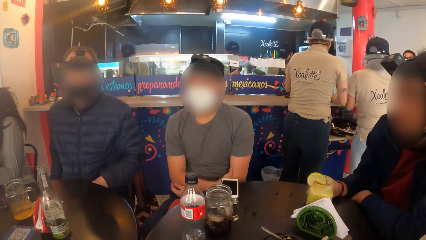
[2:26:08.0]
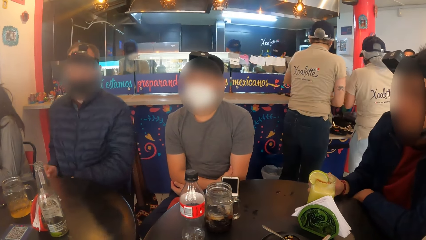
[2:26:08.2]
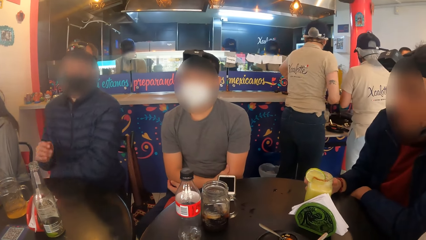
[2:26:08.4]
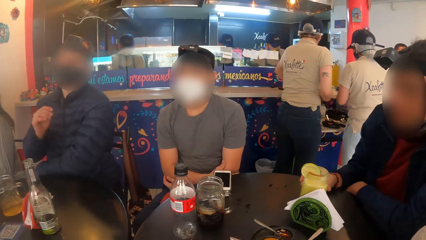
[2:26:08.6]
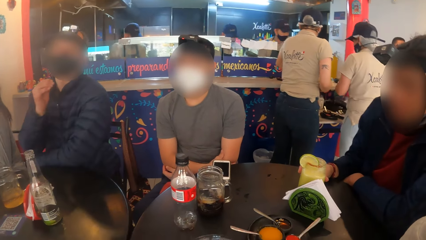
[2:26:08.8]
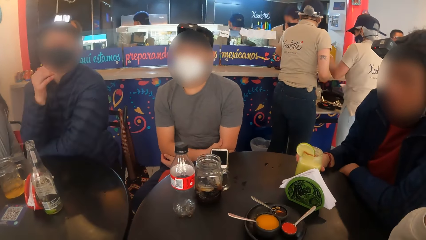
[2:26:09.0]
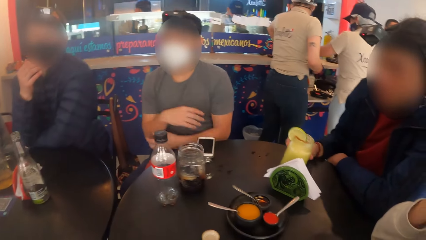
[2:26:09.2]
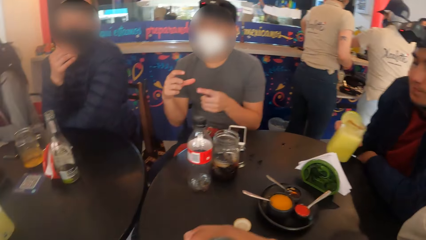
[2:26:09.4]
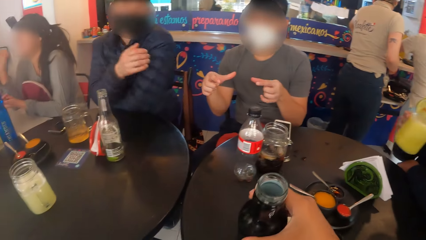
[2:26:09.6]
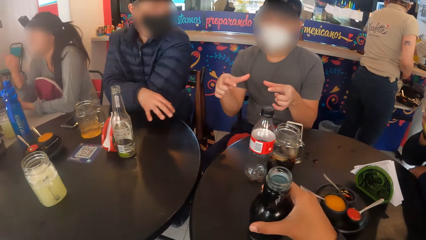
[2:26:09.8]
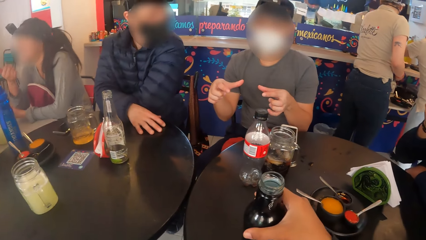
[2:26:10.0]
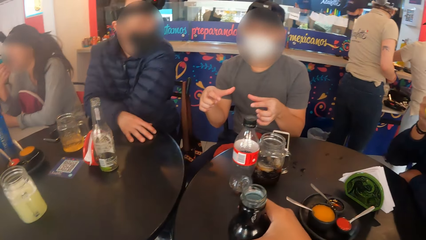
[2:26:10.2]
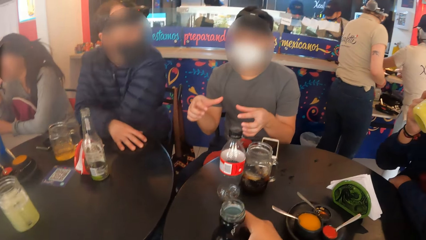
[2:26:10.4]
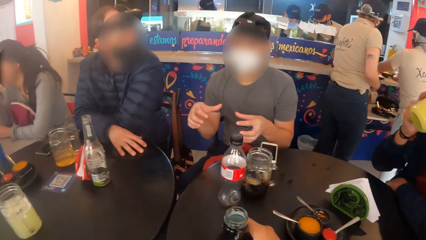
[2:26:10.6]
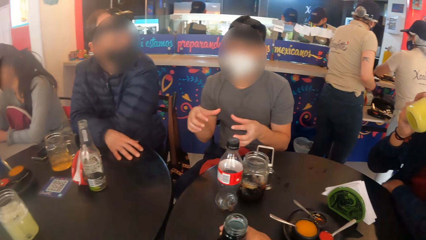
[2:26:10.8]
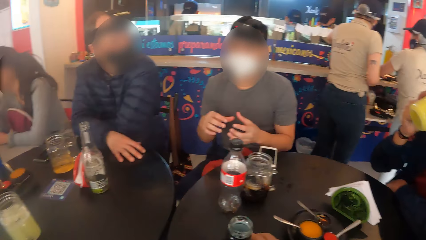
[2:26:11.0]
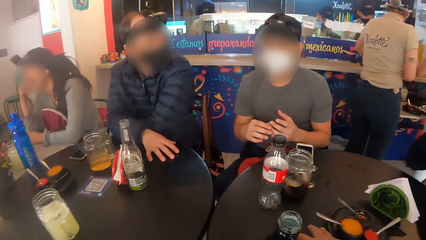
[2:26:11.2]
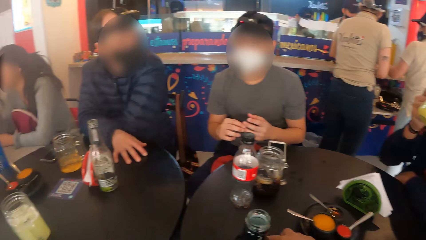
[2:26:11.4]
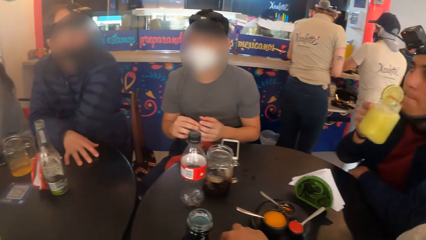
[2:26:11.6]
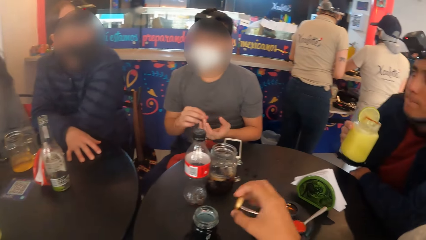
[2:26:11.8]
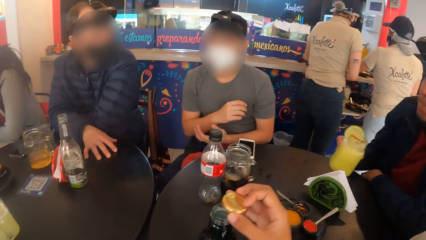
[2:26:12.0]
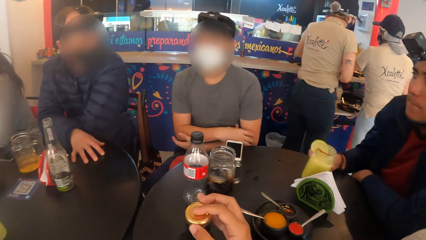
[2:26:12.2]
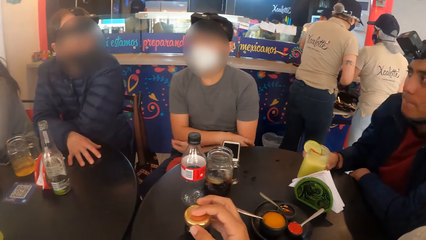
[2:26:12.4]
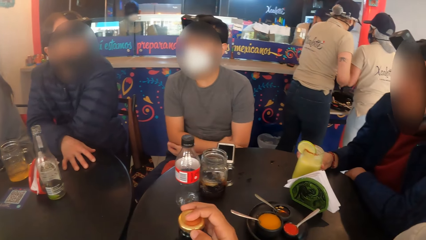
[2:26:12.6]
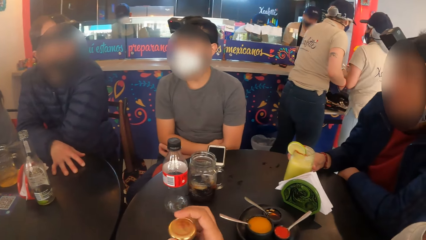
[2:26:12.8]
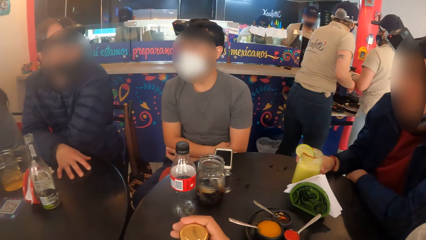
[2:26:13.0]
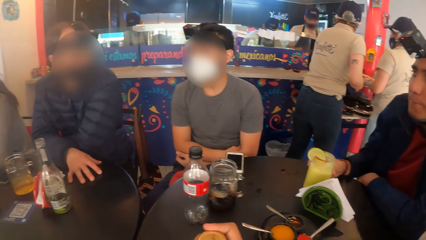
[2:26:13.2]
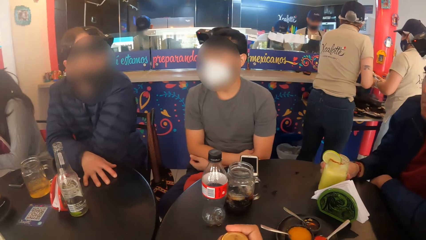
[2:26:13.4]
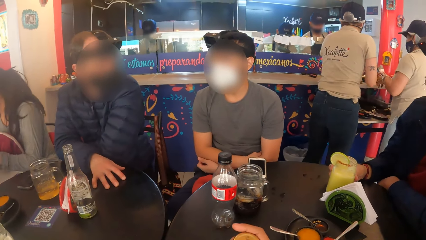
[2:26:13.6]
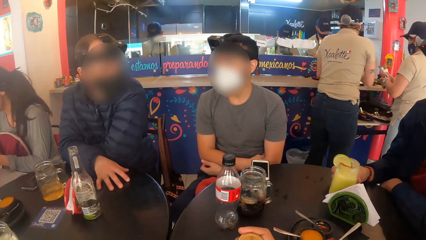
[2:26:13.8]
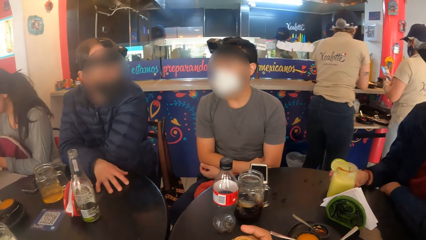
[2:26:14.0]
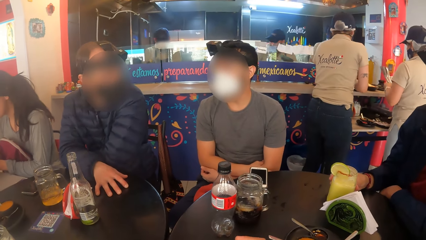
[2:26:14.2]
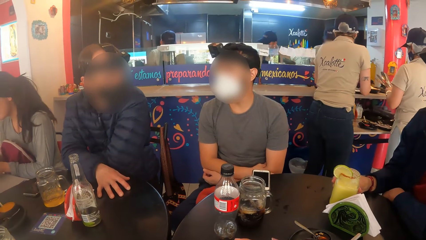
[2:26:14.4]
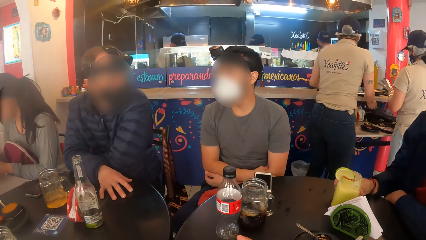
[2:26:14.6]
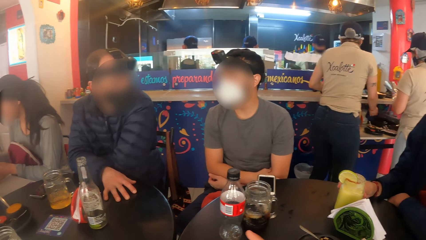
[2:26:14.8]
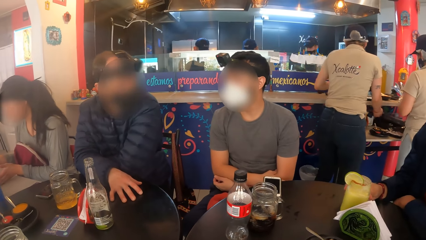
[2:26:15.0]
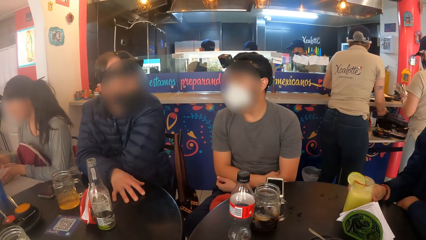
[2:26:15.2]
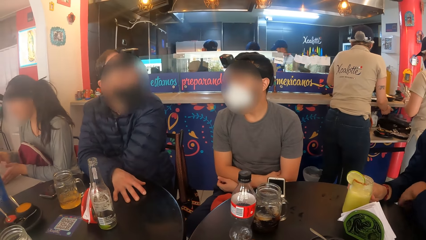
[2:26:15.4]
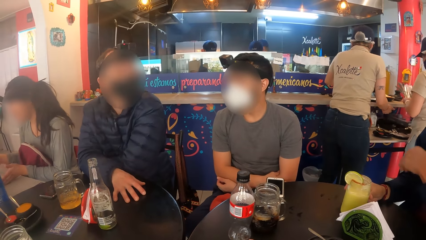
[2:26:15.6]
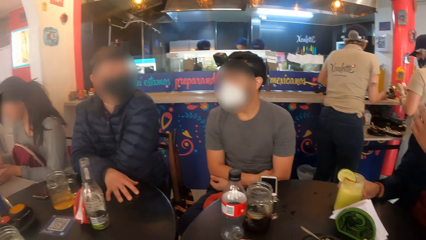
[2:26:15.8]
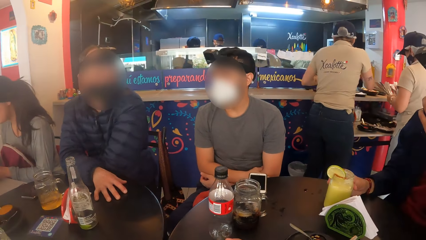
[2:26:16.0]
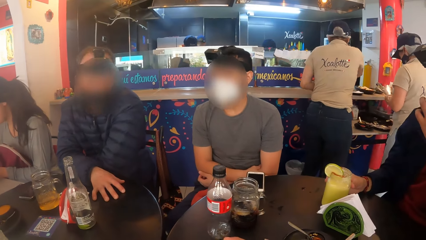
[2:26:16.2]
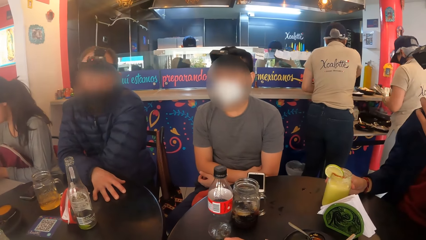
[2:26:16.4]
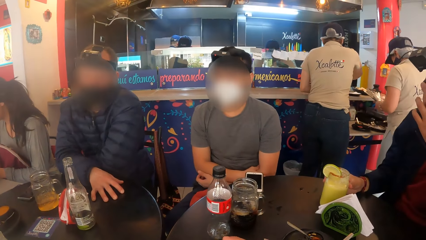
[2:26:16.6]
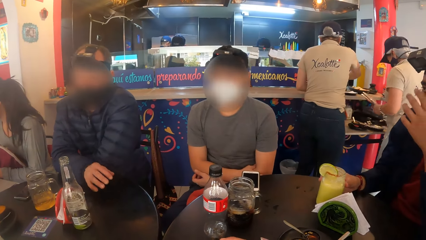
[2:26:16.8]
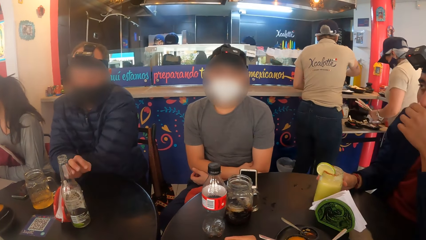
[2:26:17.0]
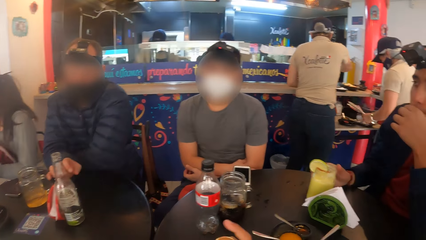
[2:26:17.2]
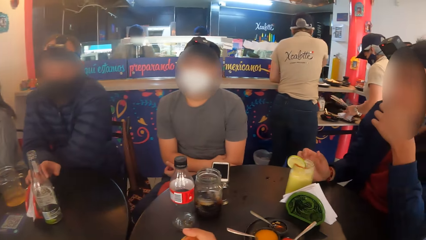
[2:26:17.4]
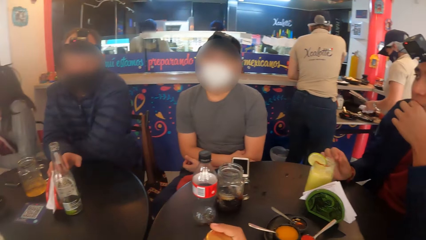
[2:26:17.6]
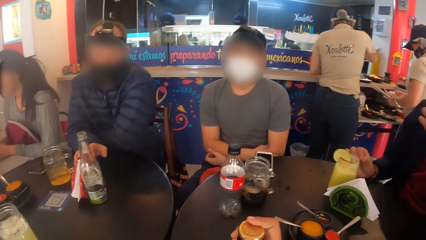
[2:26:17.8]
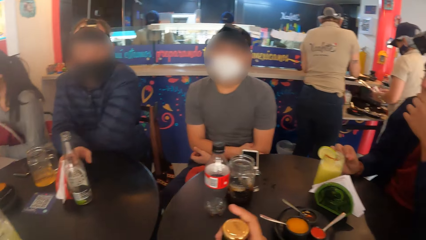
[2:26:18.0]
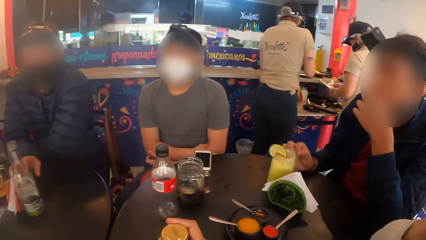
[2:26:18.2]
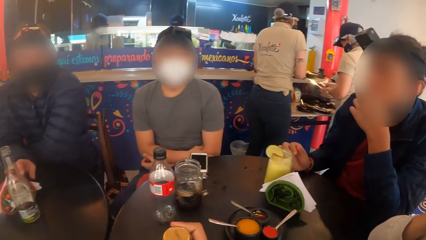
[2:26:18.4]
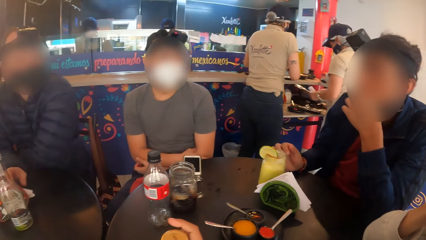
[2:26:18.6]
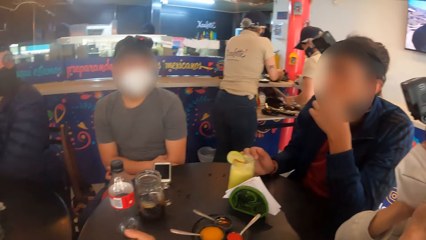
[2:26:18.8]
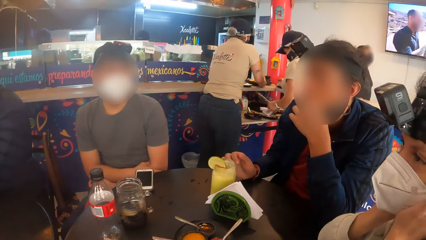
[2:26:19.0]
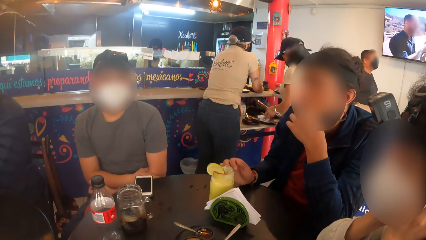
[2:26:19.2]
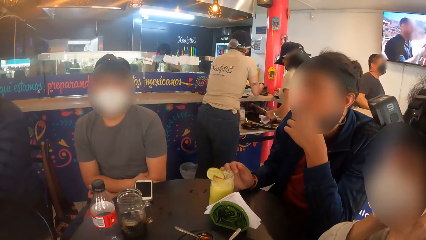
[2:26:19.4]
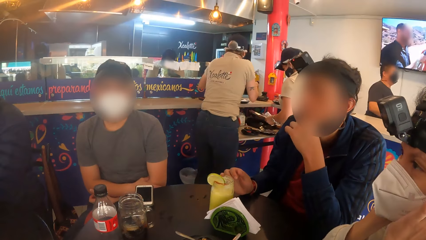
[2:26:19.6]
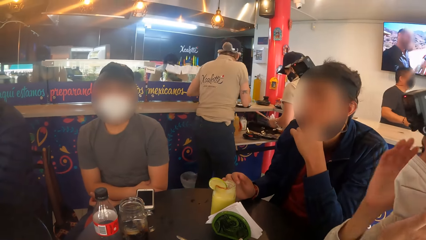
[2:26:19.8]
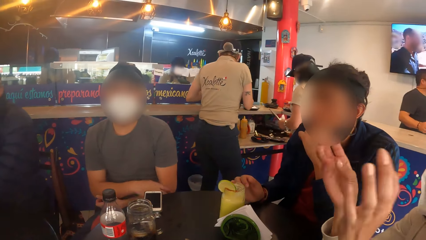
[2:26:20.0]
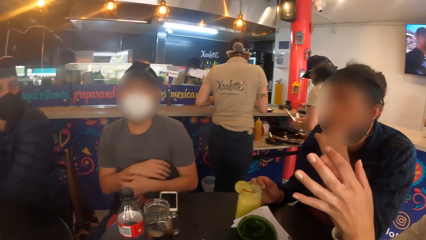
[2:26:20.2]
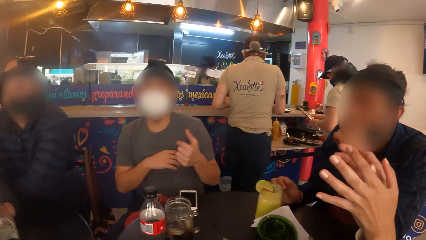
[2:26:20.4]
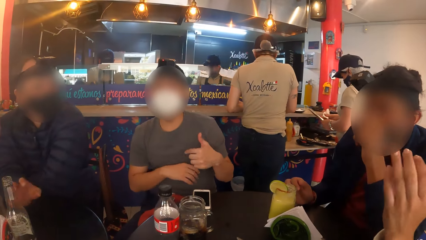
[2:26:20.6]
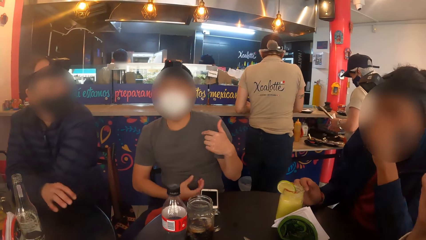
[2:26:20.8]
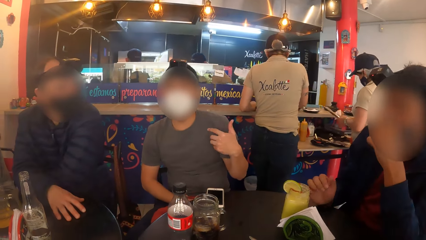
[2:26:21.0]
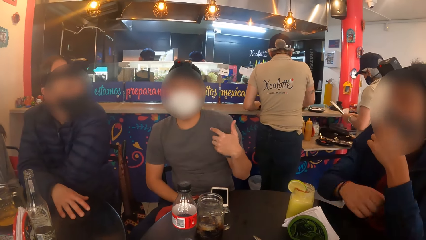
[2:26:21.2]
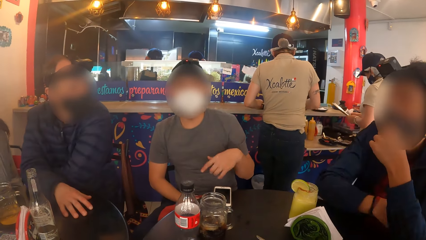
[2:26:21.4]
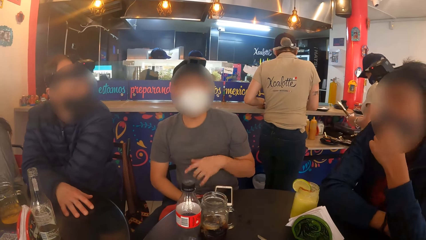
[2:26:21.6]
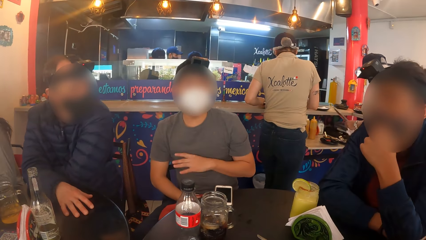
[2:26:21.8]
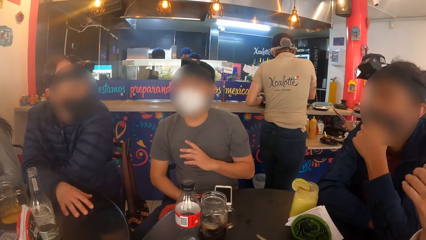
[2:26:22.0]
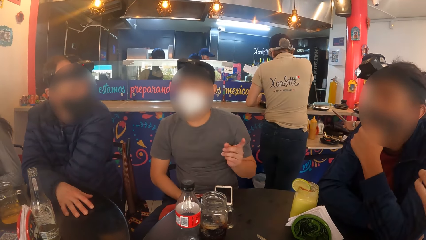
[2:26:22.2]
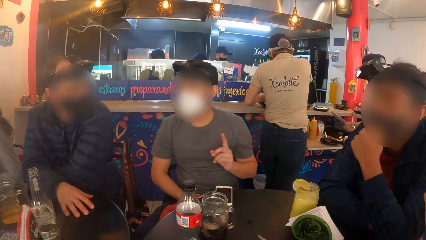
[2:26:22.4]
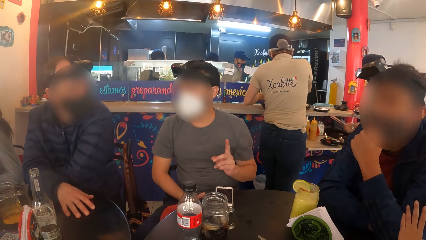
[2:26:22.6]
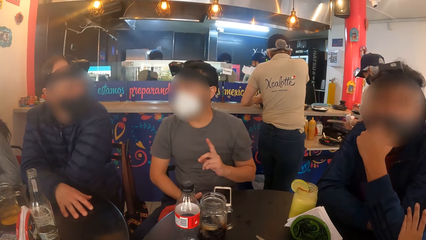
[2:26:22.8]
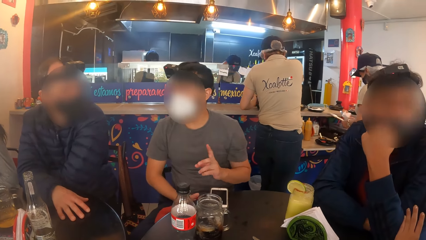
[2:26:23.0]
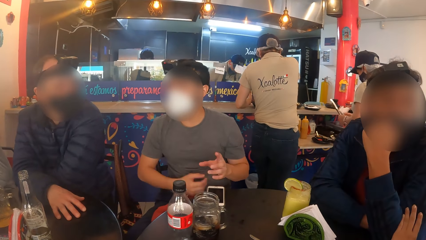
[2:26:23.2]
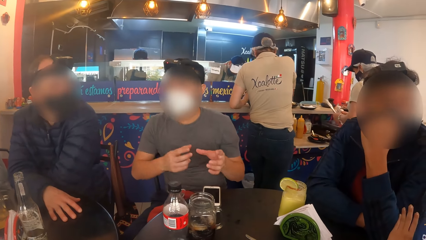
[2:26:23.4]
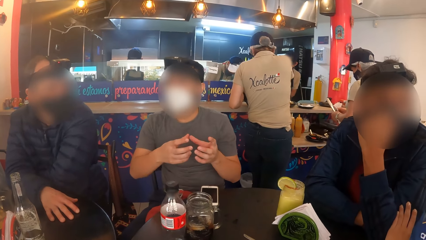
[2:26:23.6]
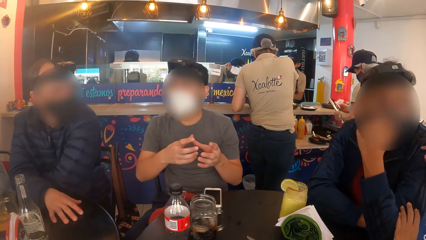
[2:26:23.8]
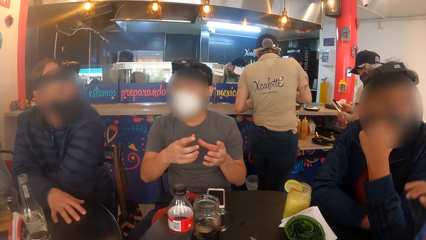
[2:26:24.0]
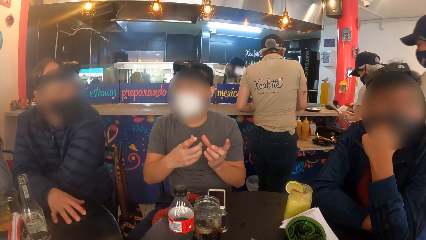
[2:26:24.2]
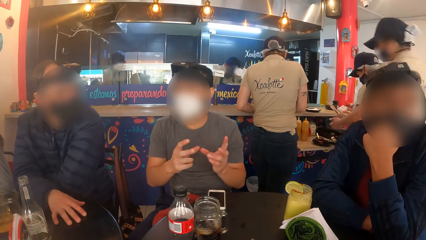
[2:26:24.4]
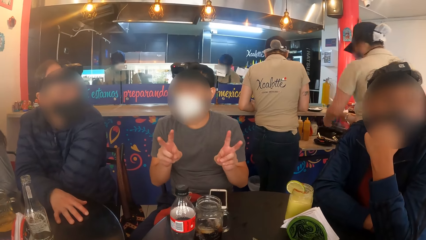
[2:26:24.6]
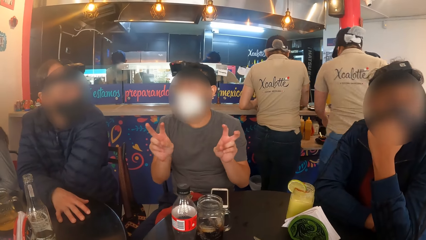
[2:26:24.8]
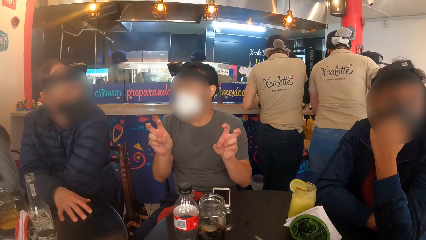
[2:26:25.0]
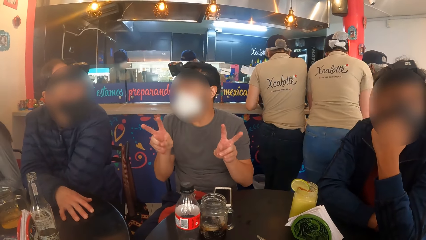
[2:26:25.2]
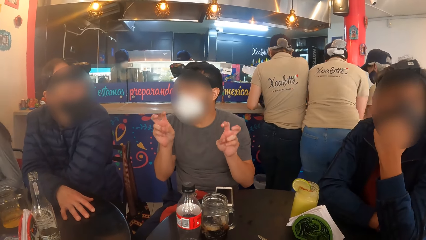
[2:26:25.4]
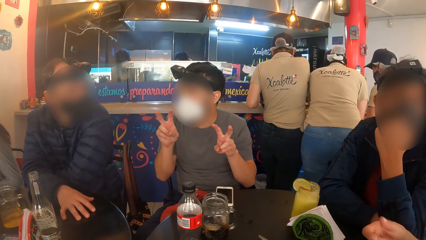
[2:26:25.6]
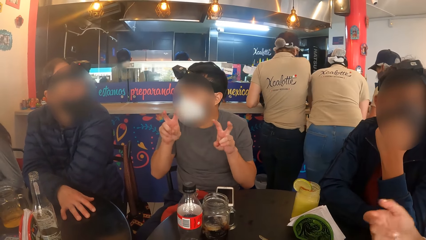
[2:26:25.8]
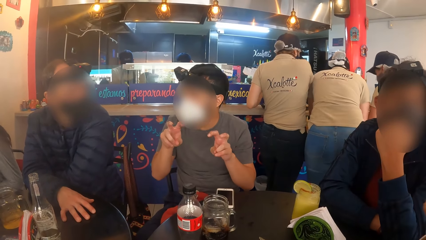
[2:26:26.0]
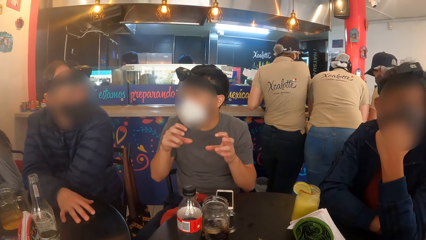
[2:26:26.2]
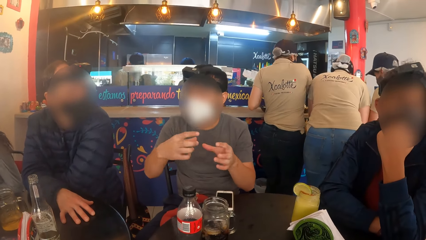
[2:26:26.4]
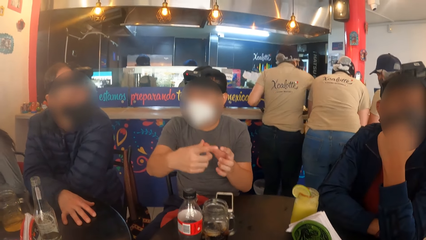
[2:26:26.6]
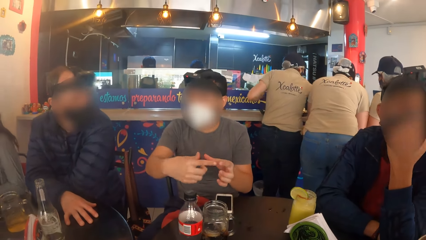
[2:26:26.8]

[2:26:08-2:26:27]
The camera wearer drops the bottle on the table with her right hand. The man picks up the cup from the table with his right hand and drinks juice from the cup with his right hand. The camera wearer picks up a lid from the table. She covers the bottle on the table with the bottle lid in her right hand. The man drops the cup on the table with his right hand. Another man adjusts a paper towel holder on the table with his right hand. The camera wearer looks around.
